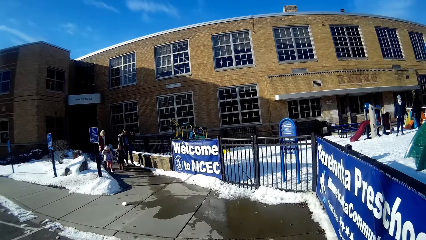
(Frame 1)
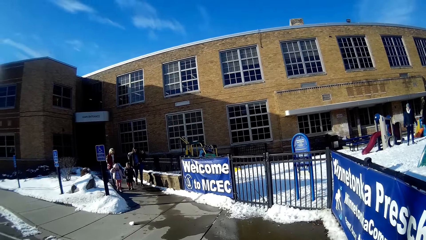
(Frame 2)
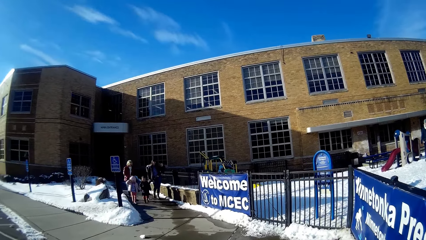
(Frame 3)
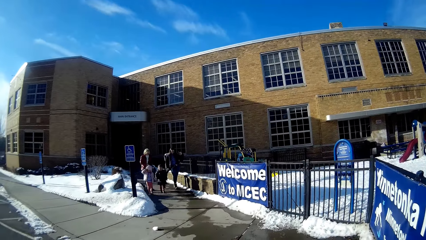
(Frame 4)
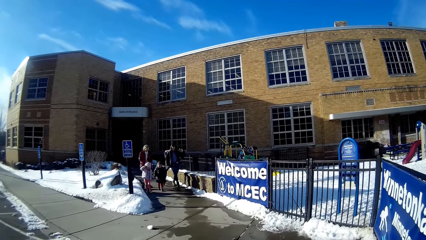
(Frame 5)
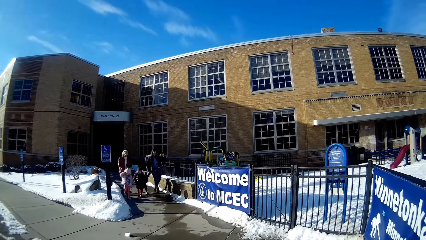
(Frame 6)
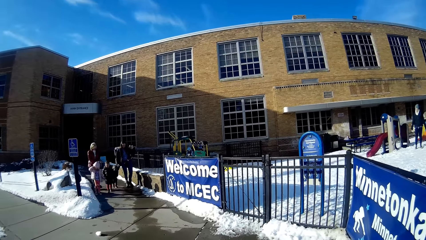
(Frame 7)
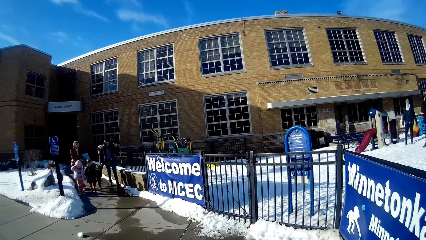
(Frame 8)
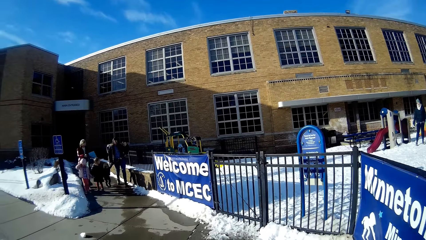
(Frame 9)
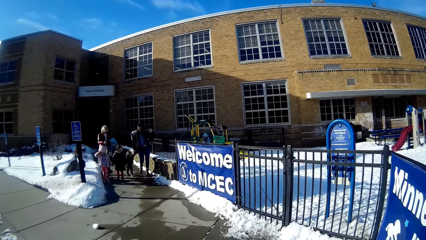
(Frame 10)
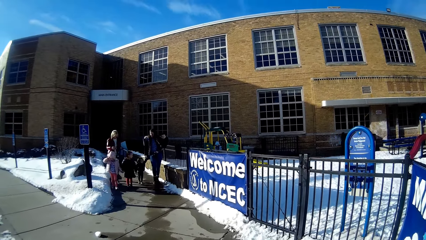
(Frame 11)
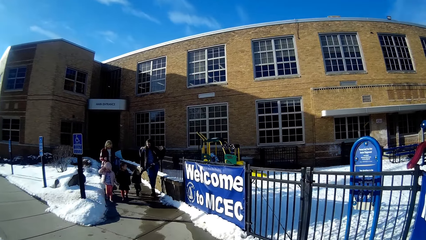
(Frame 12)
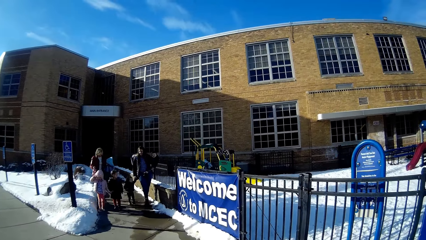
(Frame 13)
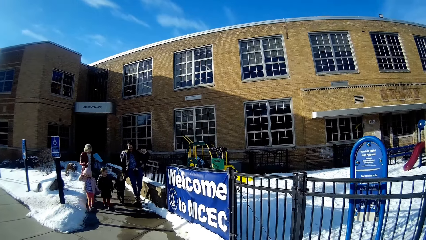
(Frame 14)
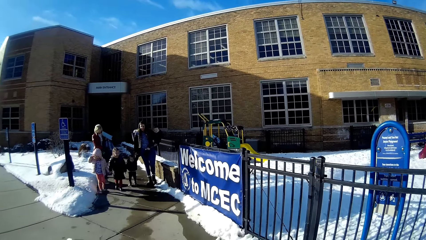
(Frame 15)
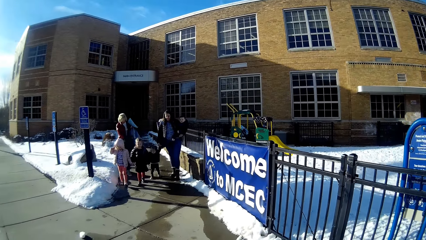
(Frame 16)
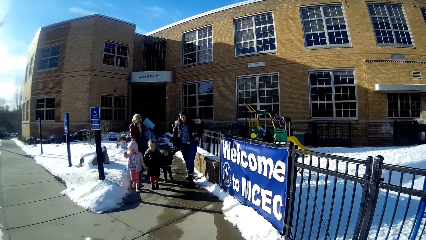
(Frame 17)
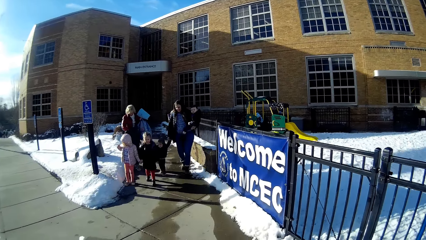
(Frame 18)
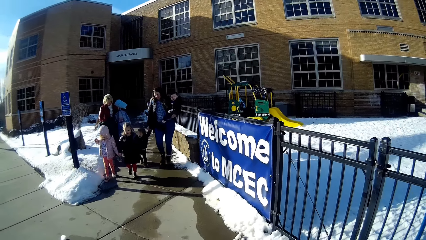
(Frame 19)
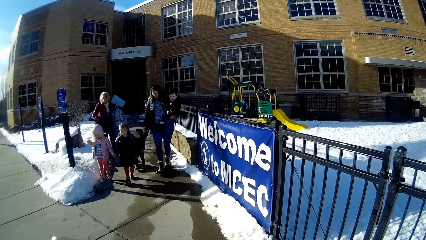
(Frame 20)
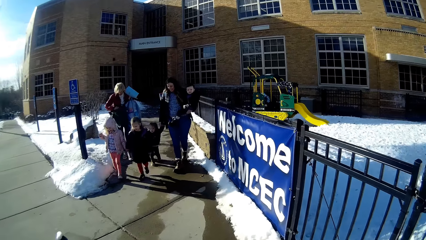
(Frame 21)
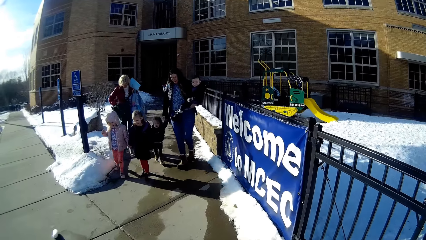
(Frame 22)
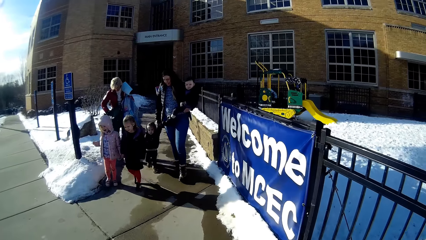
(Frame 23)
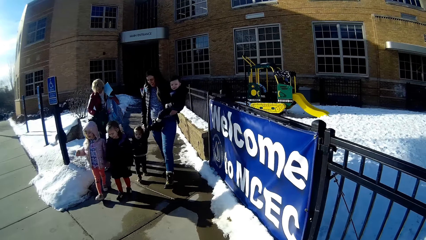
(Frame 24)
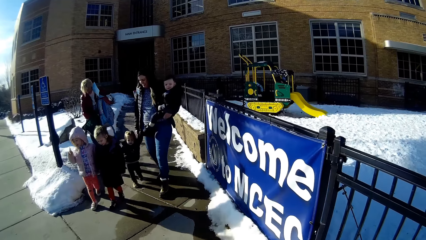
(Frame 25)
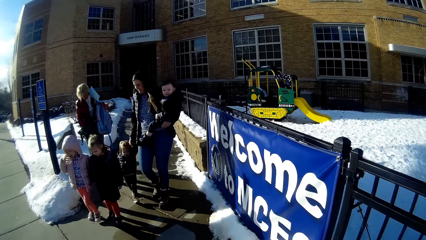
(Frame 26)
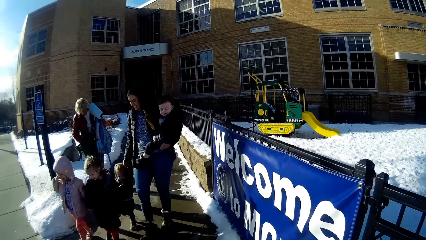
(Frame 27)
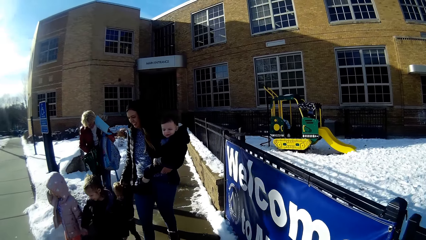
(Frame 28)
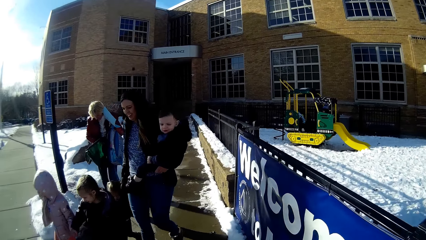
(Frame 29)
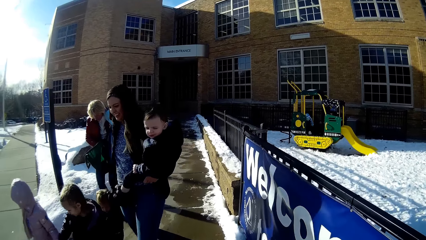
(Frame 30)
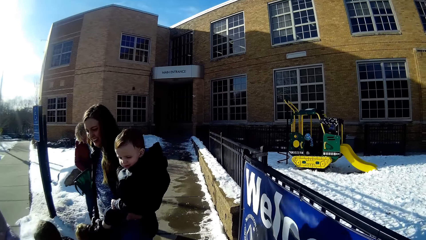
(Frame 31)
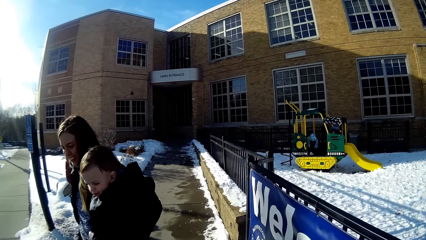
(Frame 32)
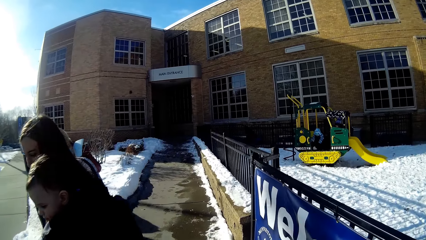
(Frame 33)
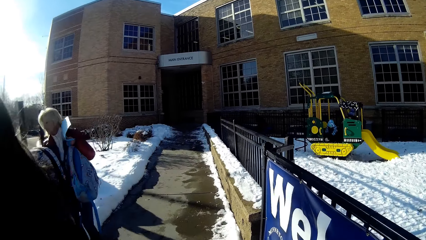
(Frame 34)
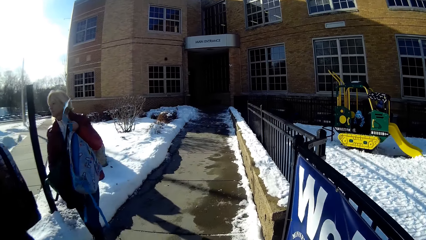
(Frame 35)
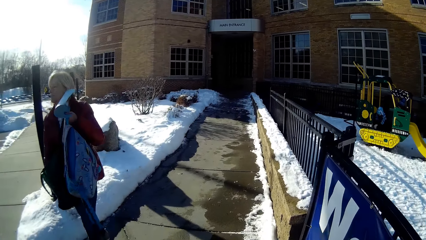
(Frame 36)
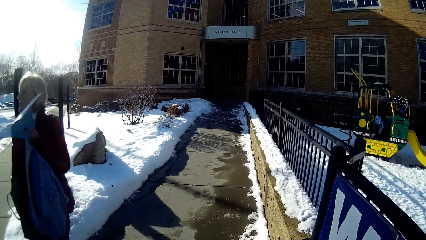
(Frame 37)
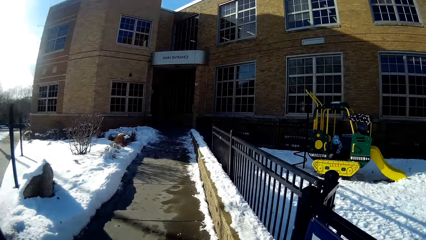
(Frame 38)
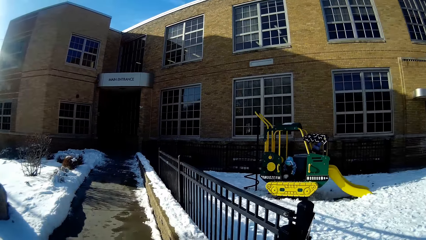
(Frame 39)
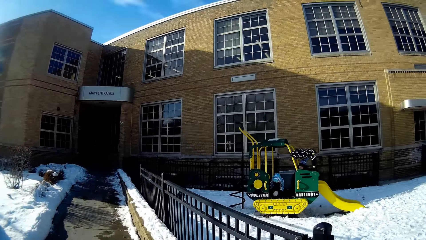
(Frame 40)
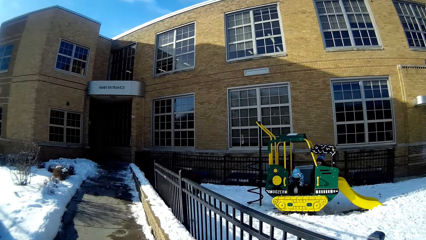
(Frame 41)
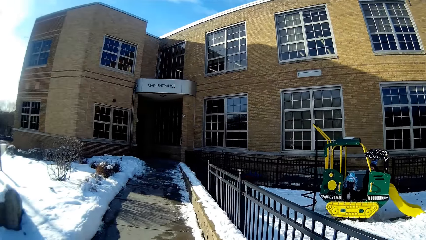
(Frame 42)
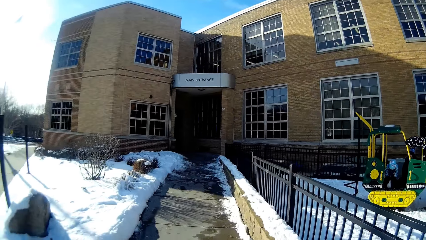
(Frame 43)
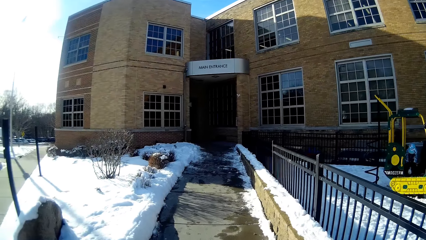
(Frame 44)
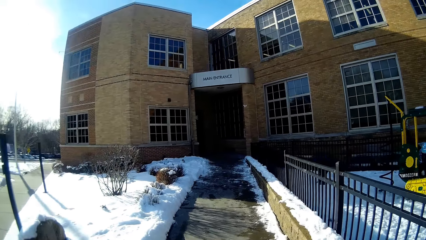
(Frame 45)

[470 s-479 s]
A person walks towards the camera wearer. Another person walks towards the camera wearer. Another person walks towards the camera wearer. Another person carries the child. Another person looks inside the bag.

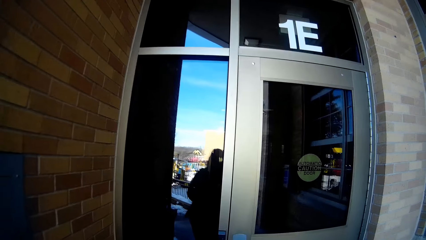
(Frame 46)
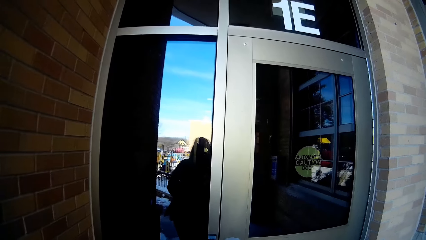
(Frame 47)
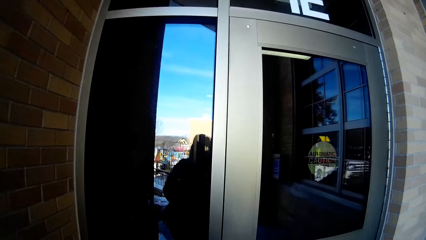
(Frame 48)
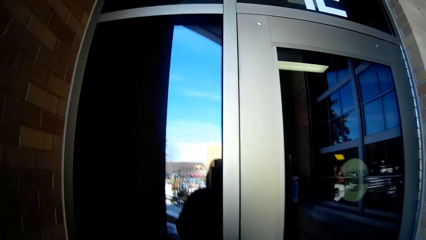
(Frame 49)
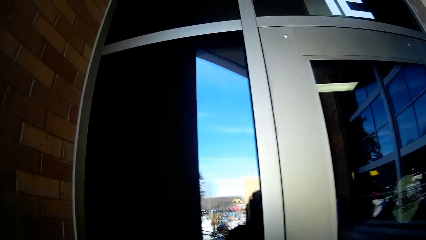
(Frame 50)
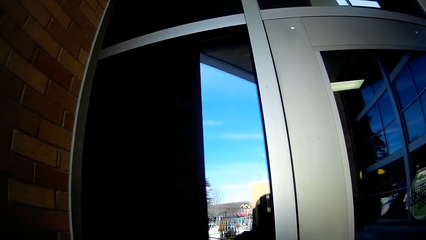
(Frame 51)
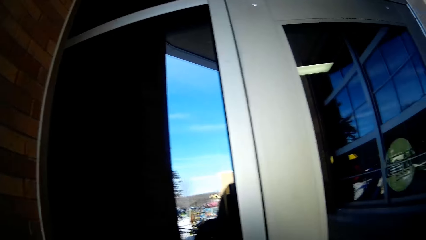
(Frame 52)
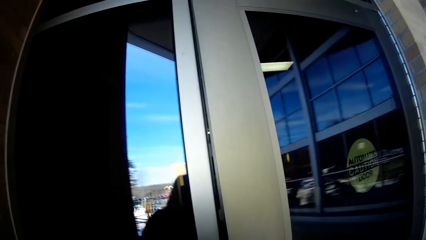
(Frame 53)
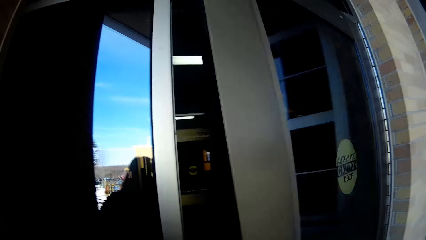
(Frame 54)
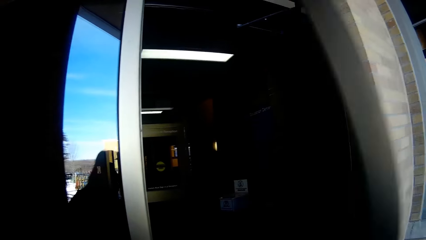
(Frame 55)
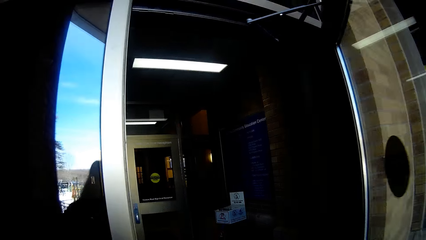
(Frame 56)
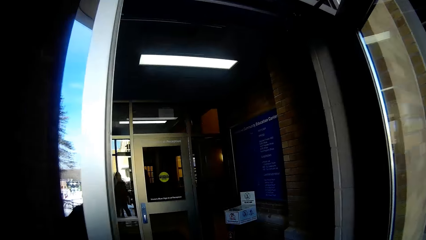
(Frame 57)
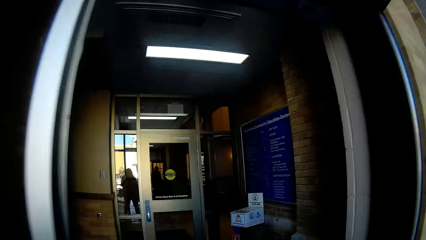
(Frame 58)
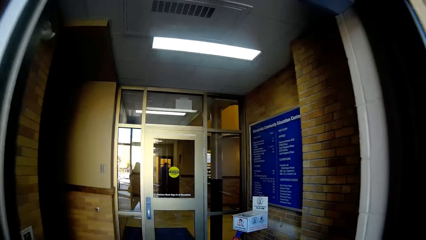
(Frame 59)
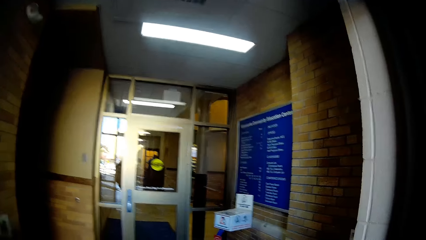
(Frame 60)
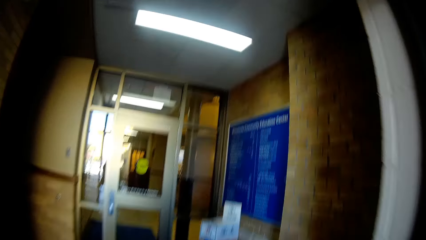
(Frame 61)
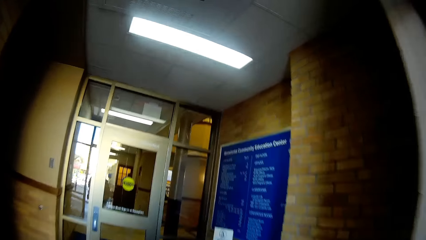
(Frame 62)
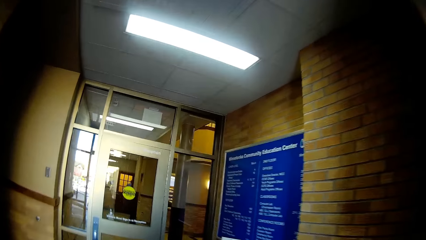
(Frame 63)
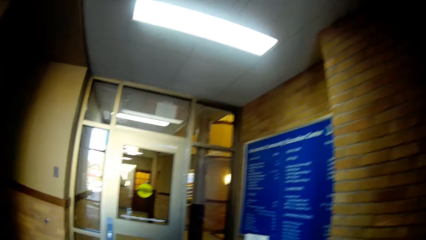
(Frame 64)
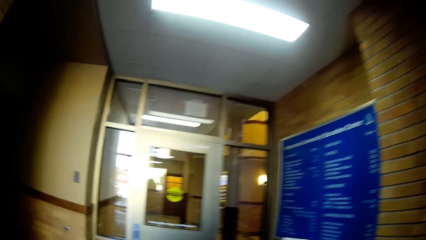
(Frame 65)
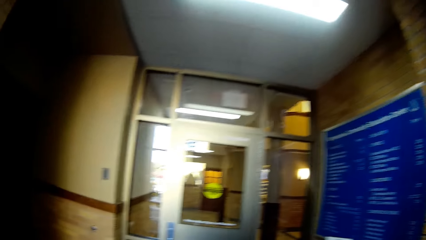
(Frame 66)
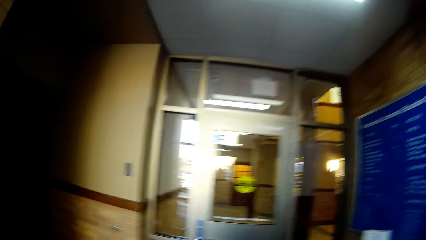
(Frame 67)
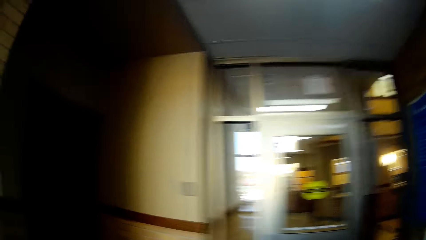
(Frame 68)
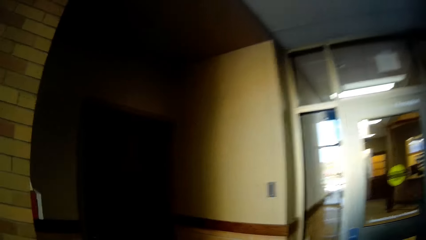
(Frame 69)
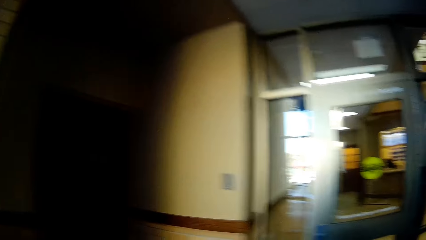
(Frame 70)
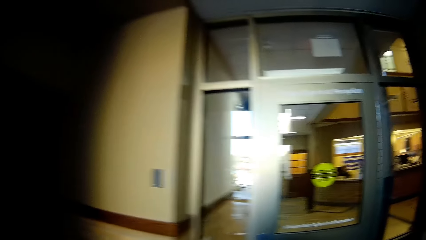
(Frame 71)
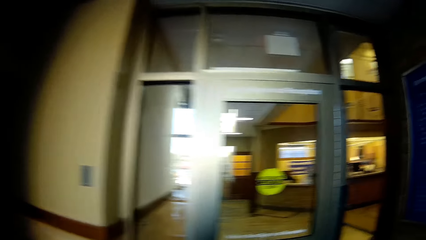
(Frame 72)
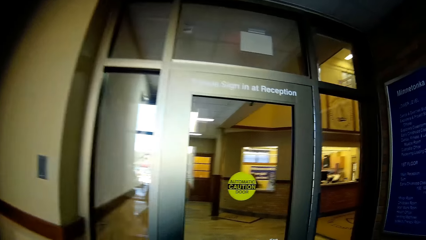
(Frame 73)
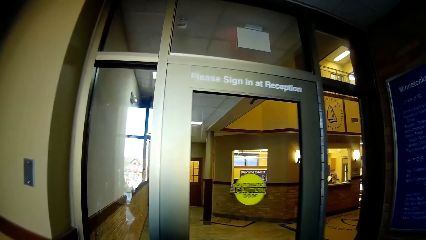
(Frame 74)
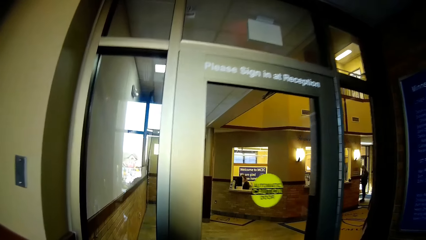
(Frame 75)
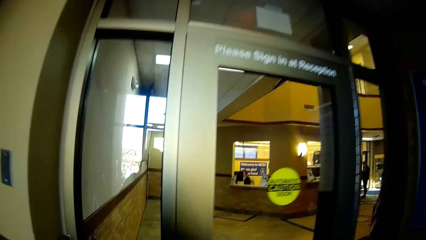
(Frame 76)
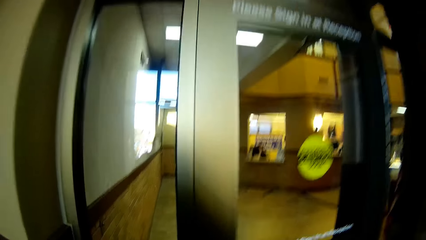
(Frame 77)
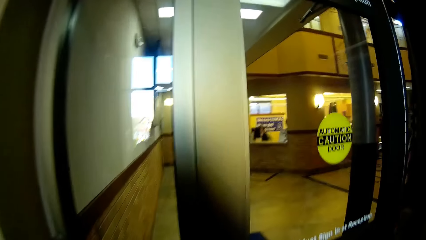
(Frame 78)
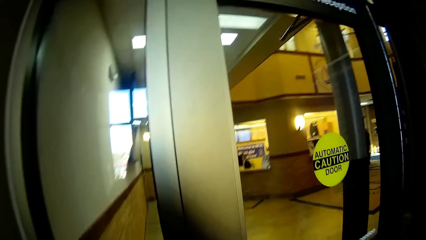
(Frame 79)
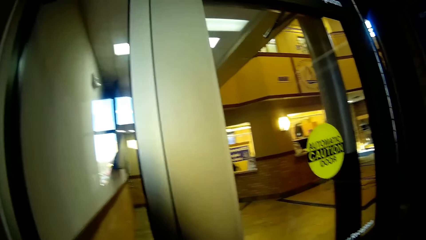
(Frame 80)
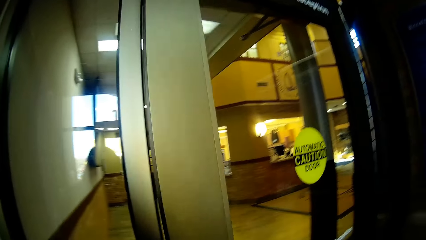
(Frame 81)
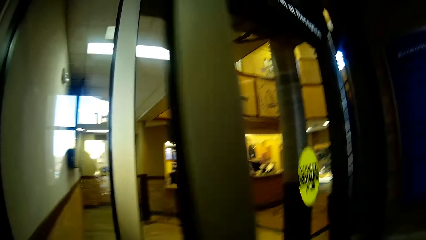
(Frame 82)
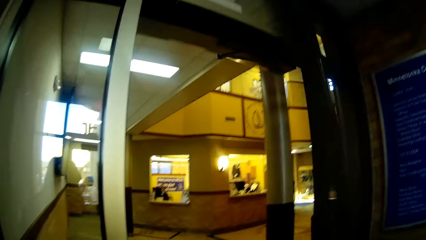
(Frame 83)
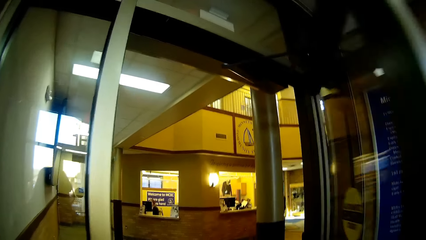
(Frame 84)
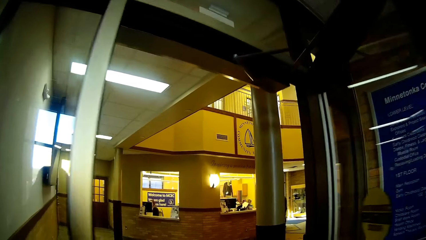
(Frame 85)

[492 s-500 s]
The camera wearer opens the door. They walk inside a building. They open the other door.
